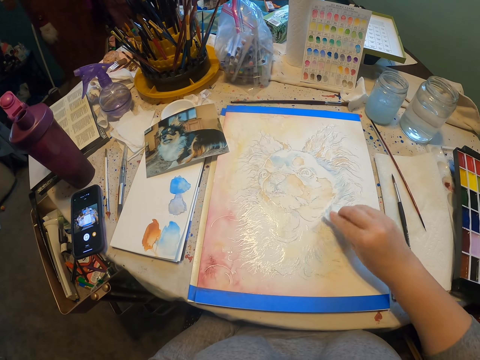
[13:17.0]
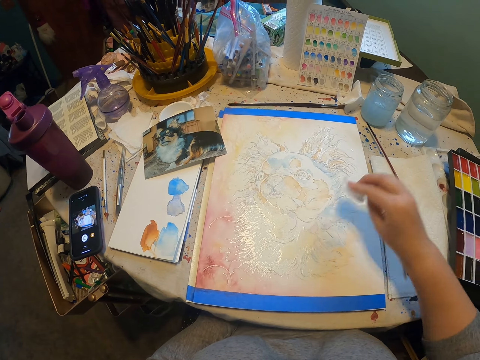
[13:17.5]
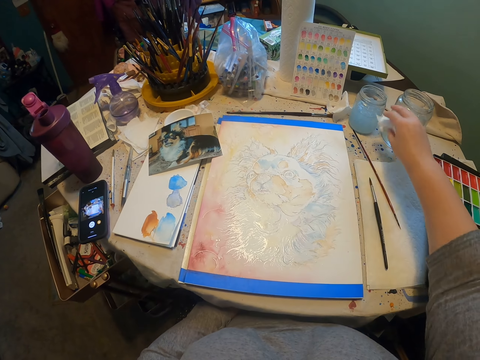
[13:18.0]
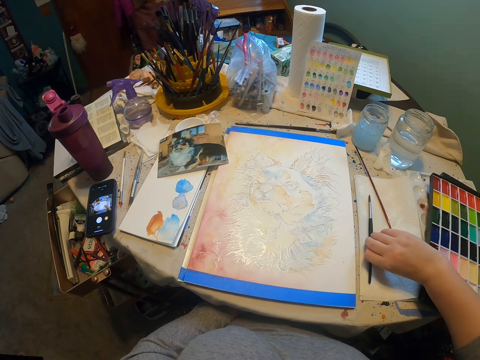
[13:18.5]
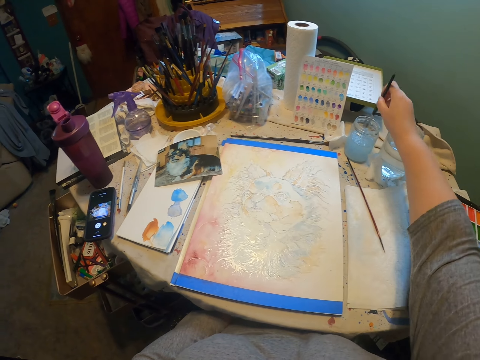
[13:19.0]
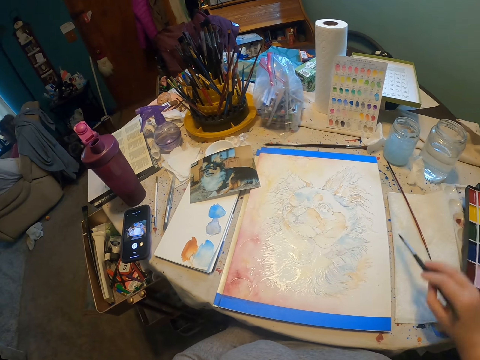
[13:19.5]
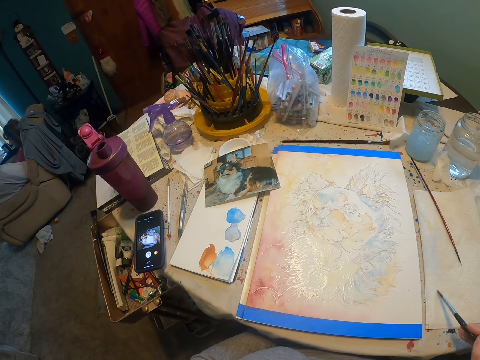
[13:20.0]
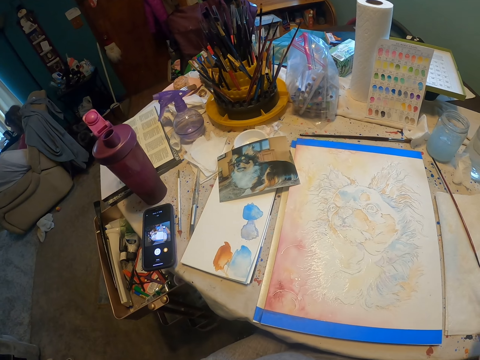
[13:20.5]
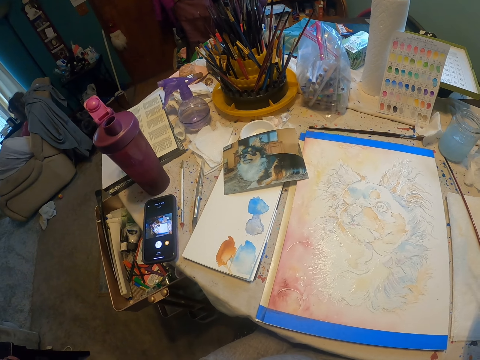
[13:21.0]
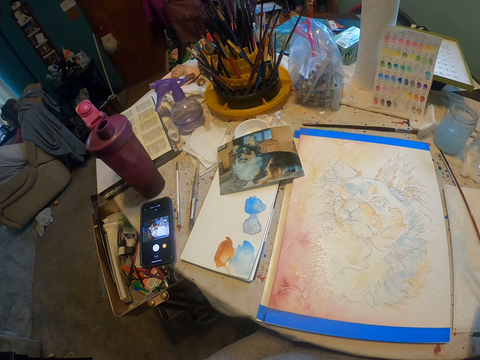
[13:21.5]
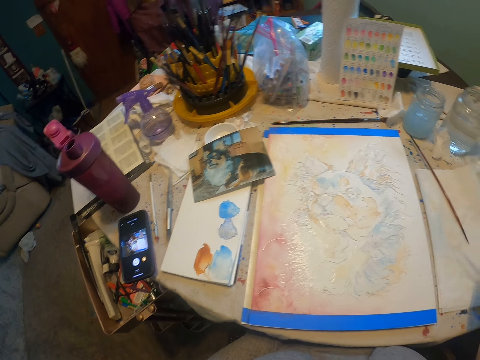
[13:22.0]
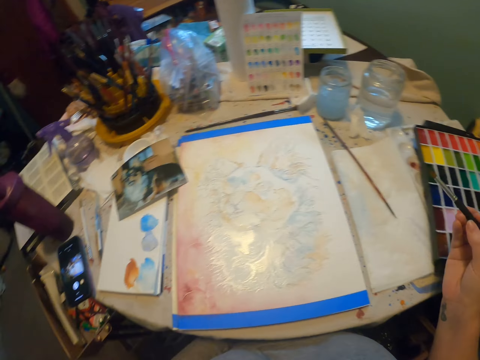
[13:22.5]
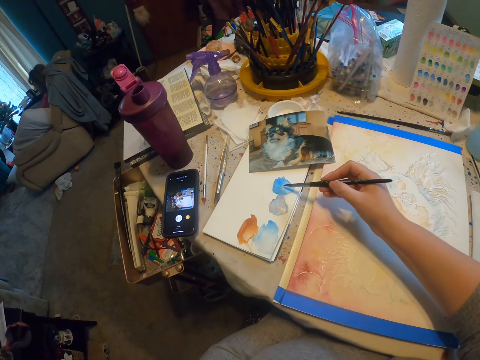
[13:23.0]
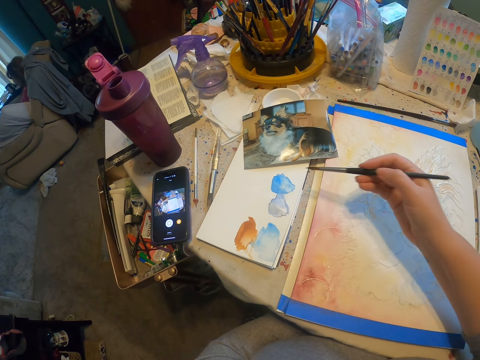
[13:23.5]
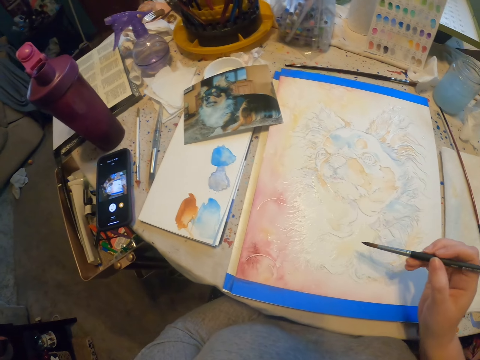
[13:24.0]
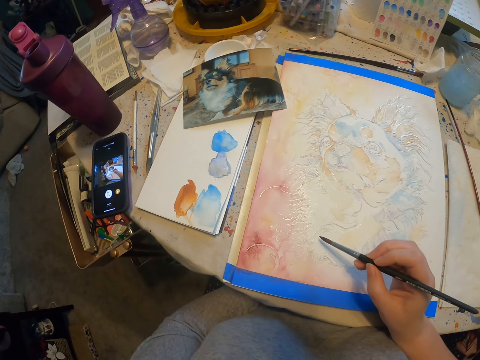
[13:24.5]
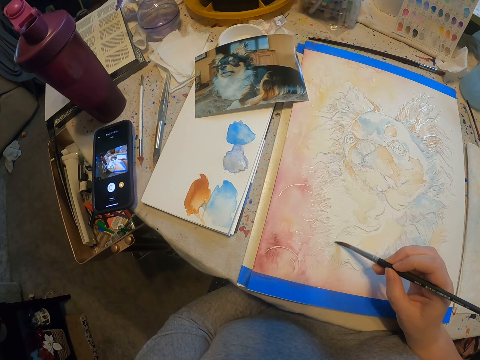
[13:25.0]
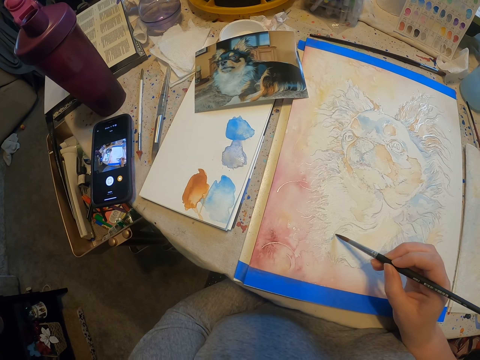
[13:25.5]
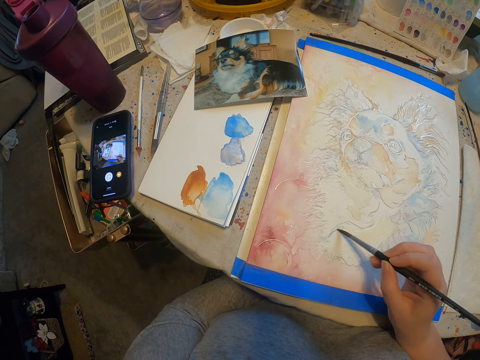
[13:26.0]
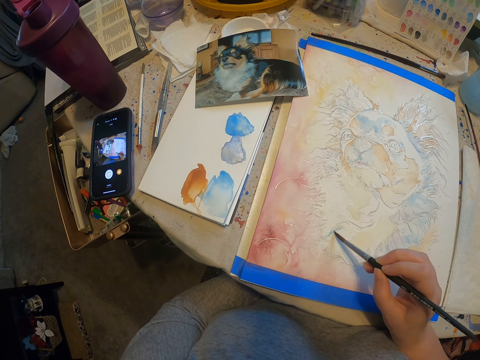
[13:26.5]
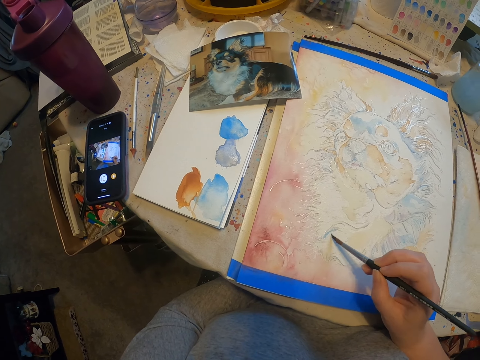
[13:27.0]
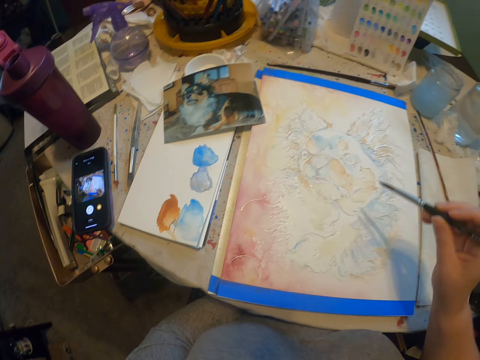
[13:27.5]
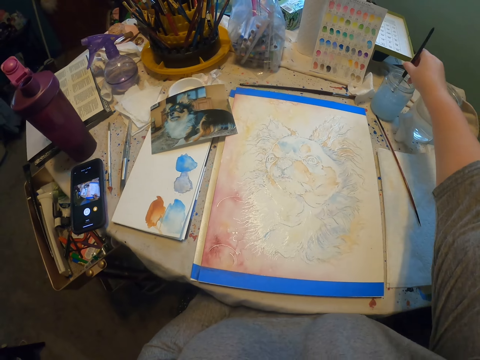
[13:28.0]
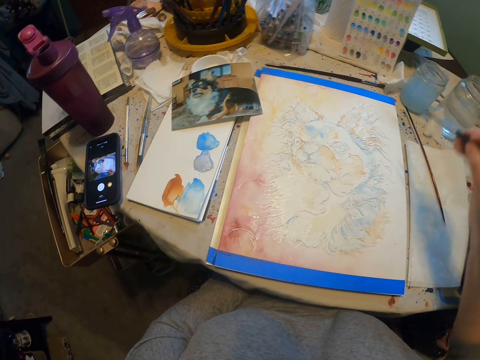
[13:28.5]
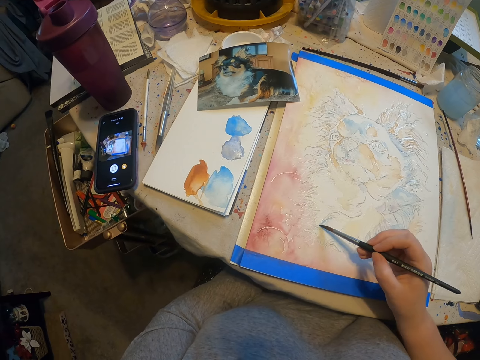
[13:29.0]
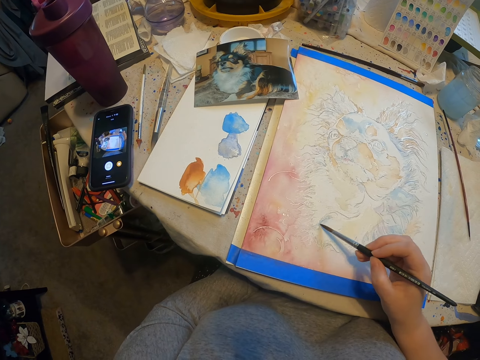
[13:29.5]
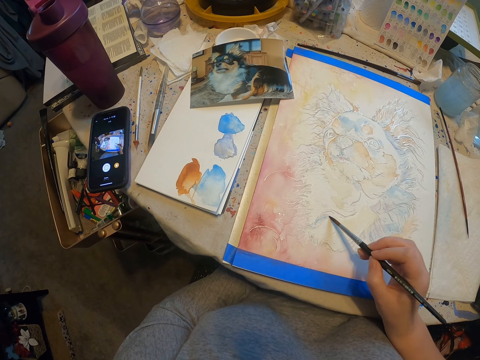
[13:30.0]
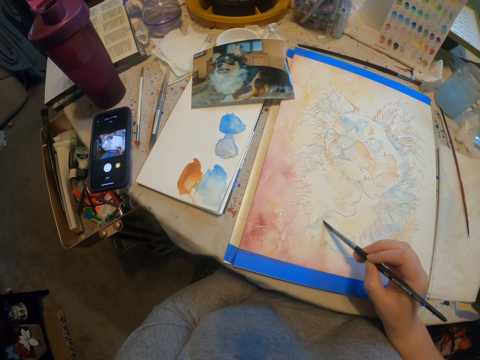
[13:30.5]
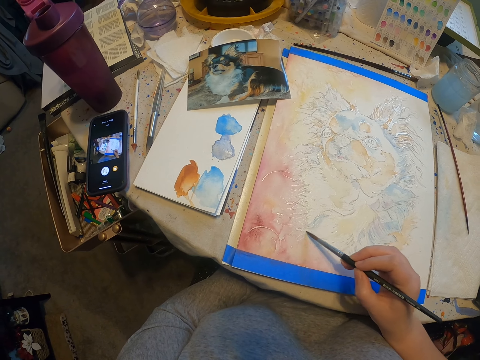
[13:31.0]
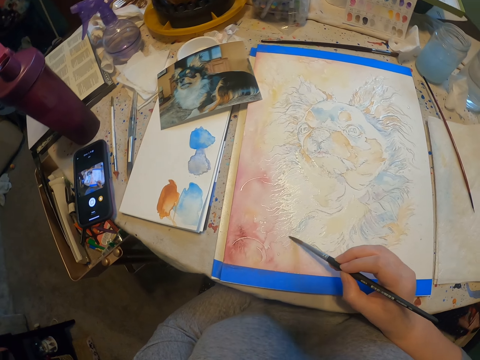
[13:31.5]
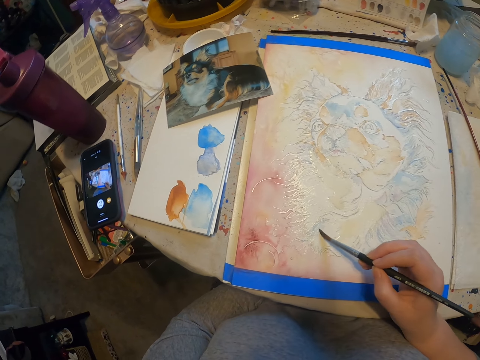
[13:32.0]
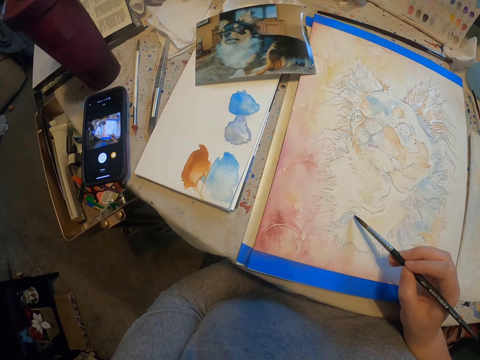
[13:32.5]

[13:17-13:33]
The camera wearer dips the paint brush in the water. They rub the painting brush on the paint. They apply the blue color on the painting using the painting brush. They dip the painting brush in the liquid. They paint the picture using the painting brush.

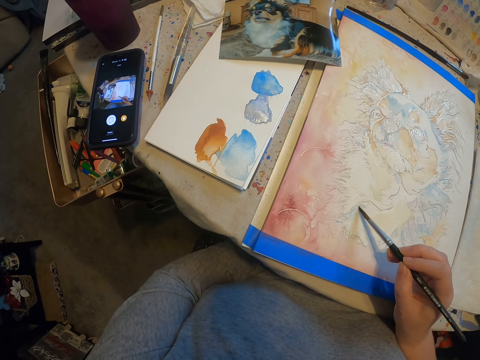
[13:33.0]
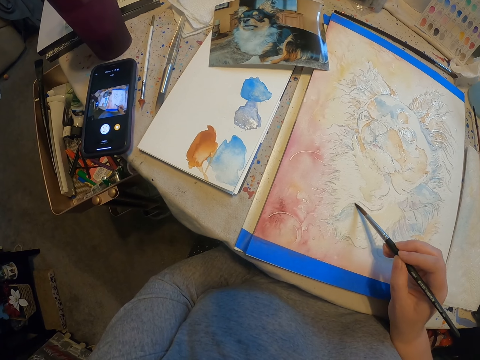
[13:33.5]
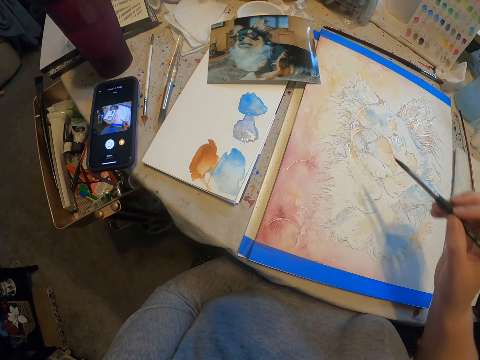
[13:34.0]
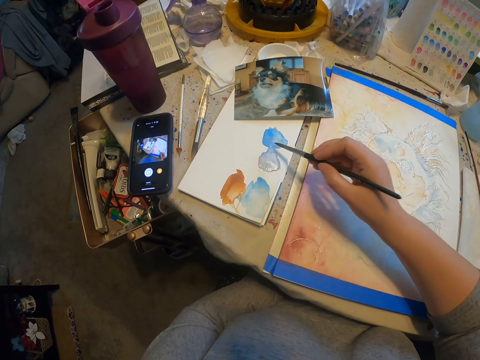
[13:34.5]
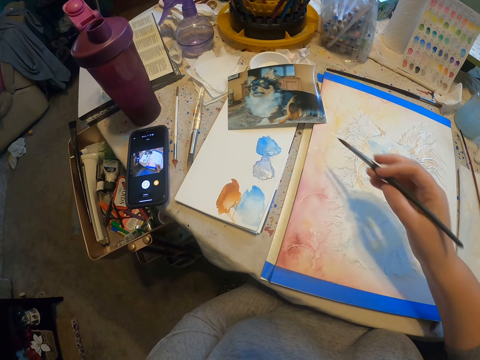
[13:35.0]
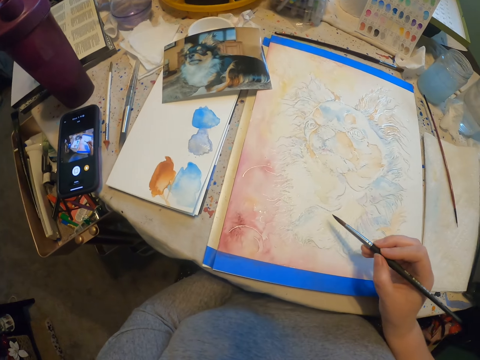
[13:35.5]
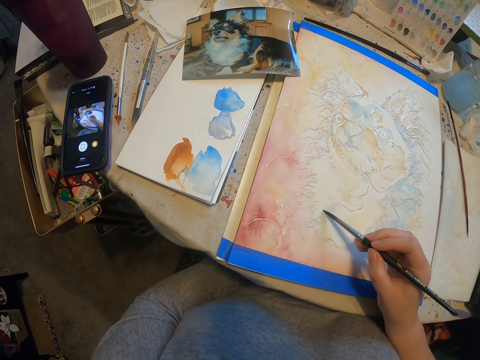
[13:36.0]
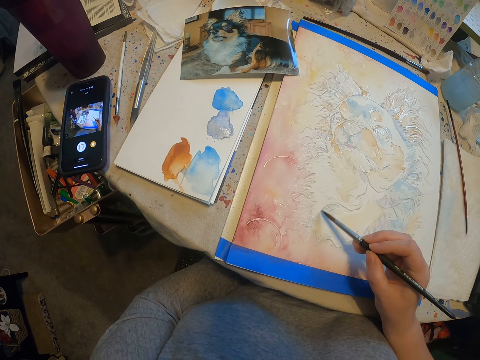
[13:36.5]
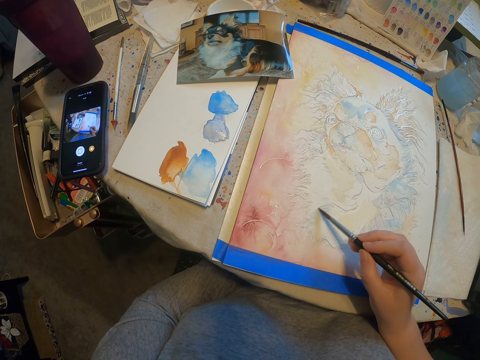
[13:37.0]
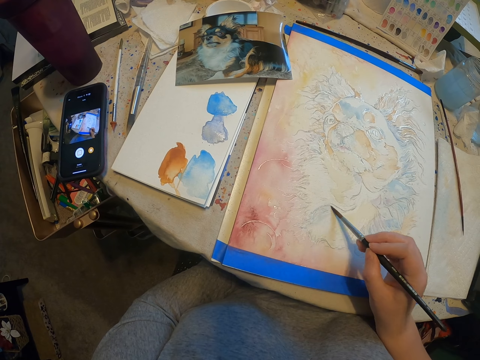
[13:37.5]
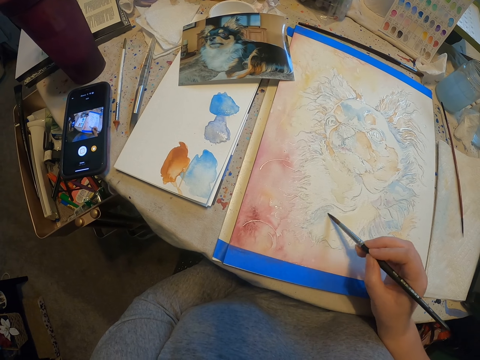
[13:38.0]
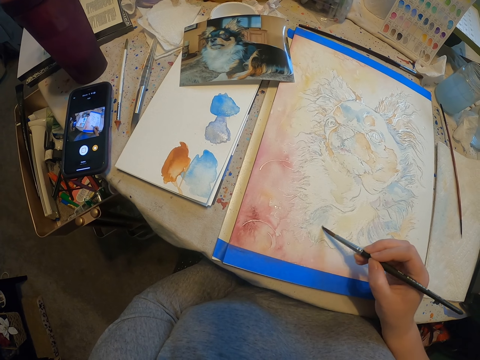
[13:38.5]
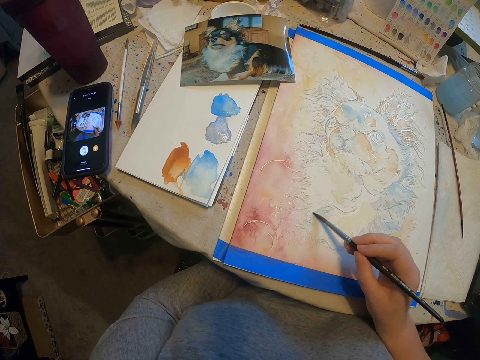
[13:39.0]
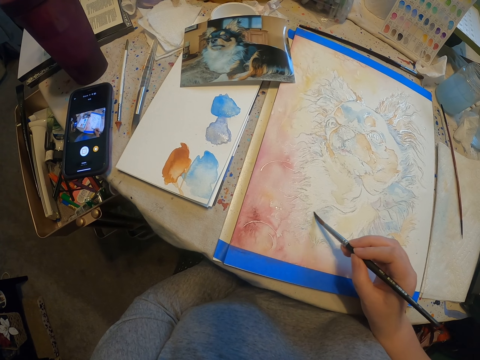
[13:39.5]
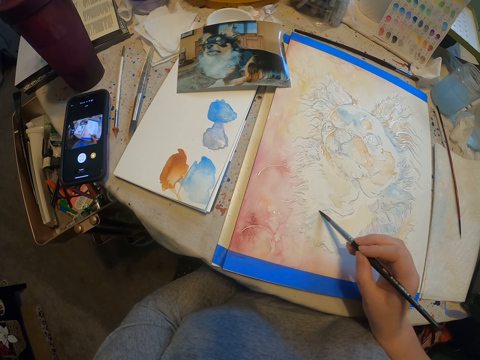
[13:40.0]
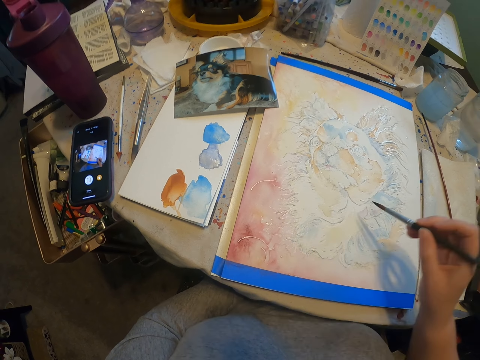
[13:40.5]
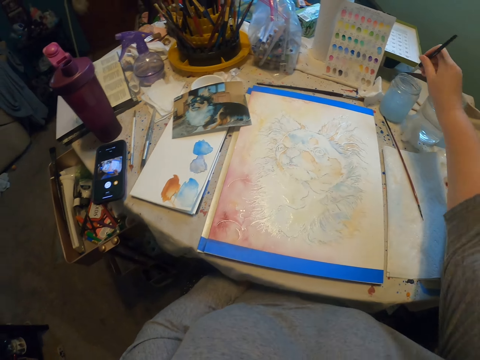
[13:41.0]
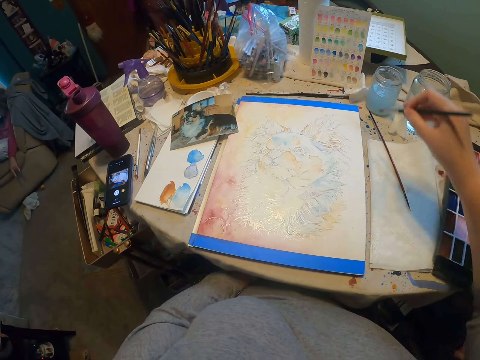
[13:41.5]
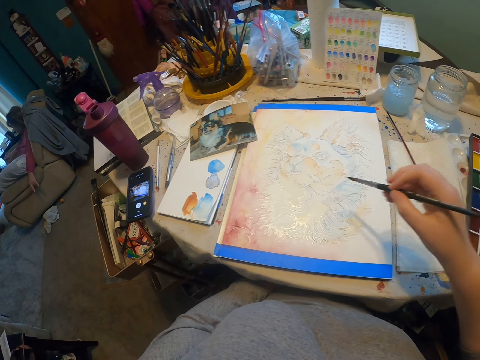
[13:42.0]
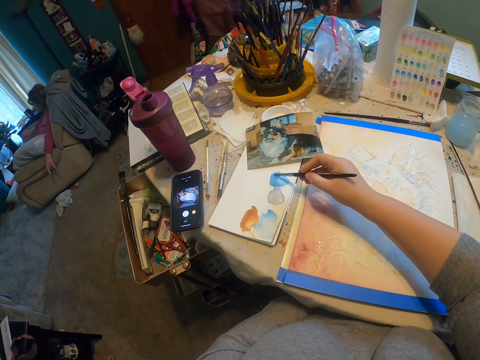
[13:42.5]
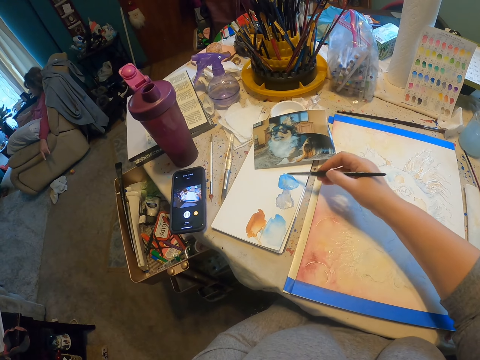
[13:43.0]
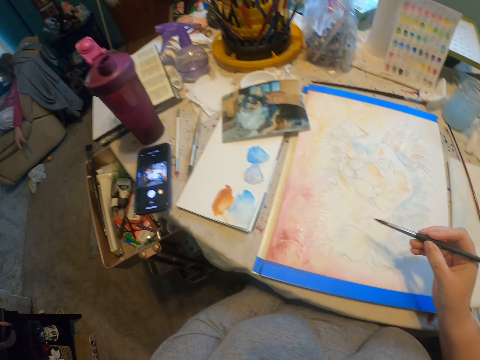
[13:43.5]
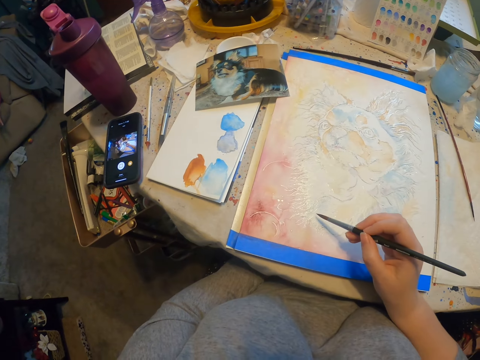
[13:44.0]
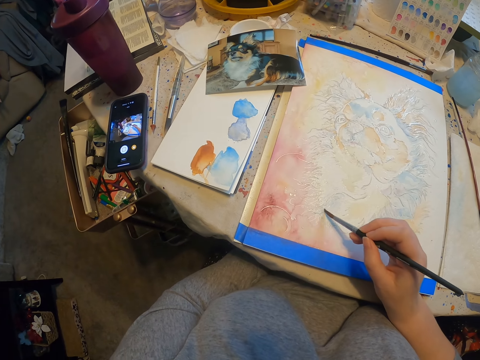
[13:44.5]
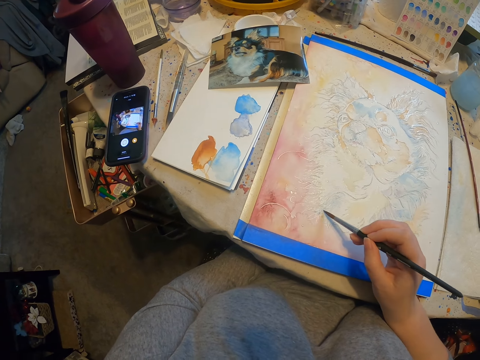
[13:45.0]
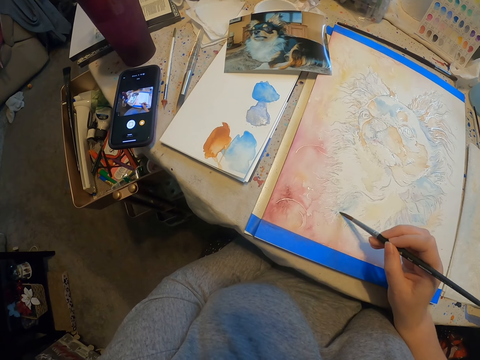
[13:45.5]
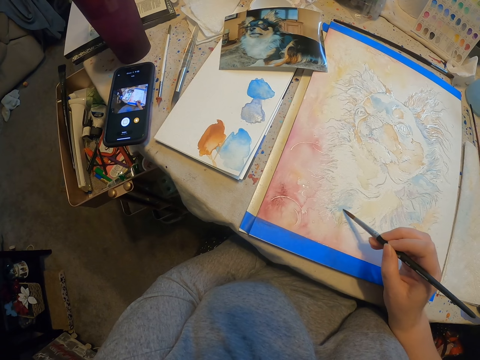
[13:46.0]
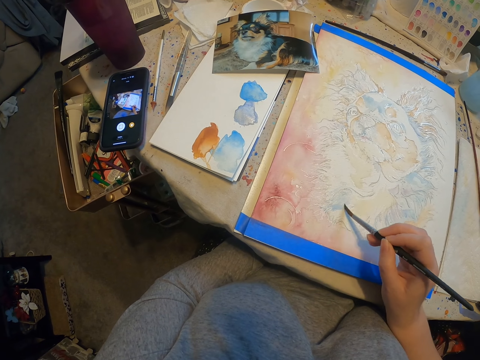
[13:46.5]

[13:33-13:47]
The camera wearer rubs the painting brush on the paint. They paint the picture using the painting brush. They dip the painting brush in the liquid. They rub the painting brush on the paint. They paint the picture using the painting brush.
